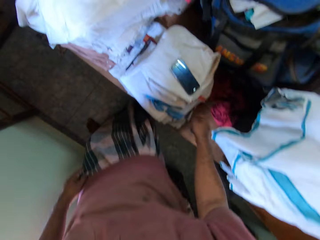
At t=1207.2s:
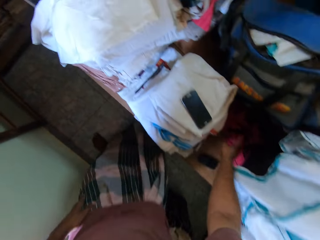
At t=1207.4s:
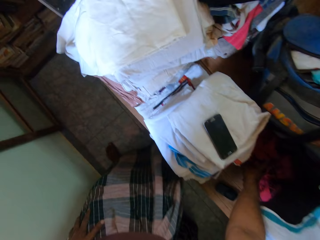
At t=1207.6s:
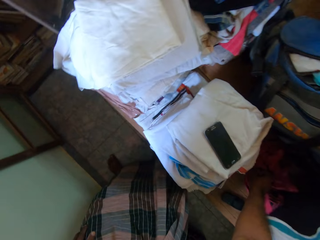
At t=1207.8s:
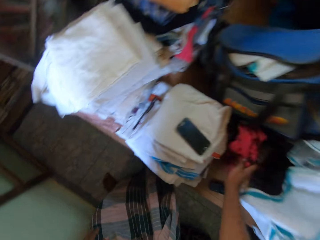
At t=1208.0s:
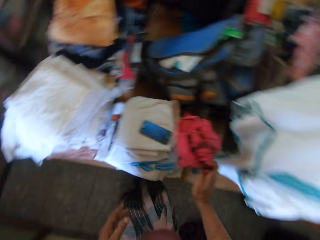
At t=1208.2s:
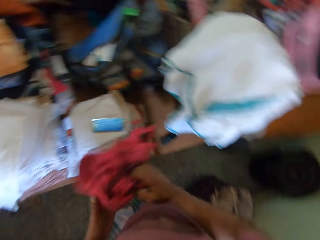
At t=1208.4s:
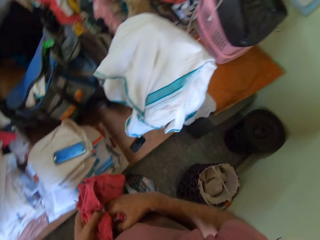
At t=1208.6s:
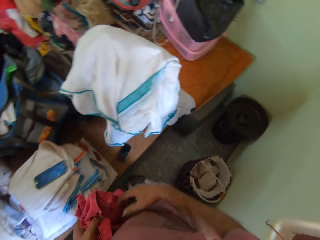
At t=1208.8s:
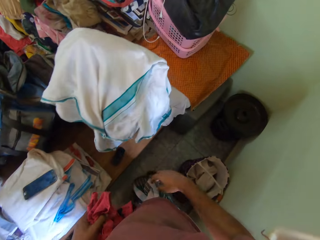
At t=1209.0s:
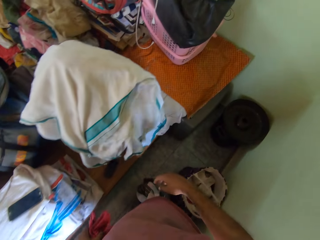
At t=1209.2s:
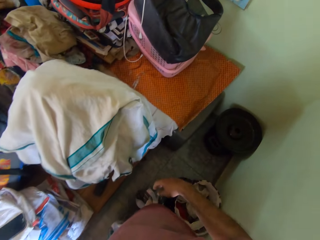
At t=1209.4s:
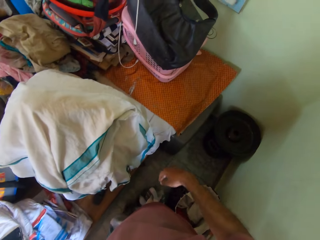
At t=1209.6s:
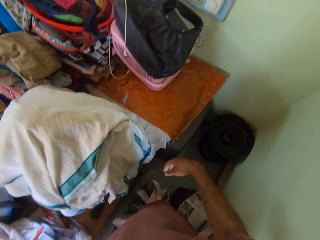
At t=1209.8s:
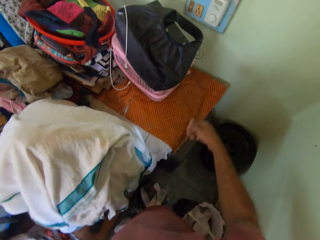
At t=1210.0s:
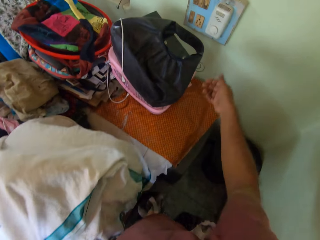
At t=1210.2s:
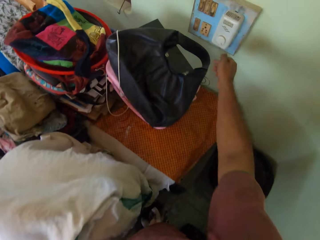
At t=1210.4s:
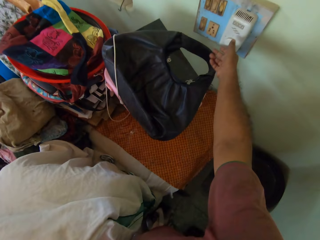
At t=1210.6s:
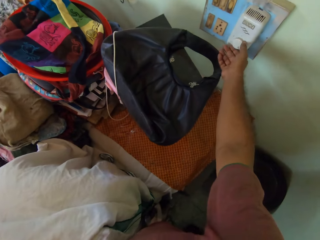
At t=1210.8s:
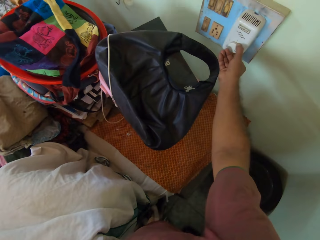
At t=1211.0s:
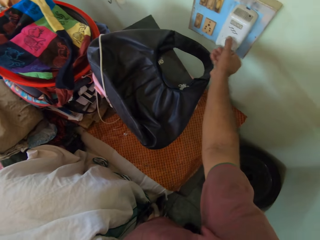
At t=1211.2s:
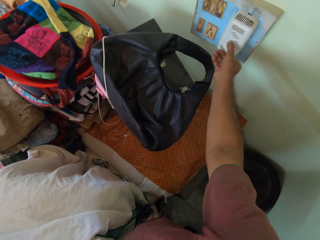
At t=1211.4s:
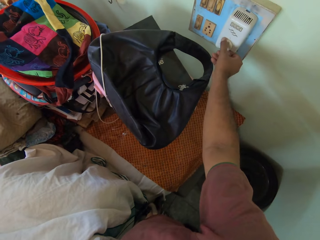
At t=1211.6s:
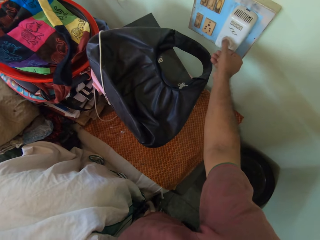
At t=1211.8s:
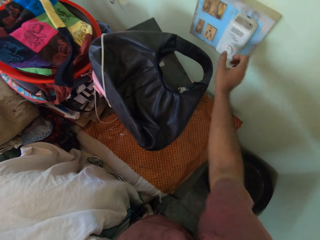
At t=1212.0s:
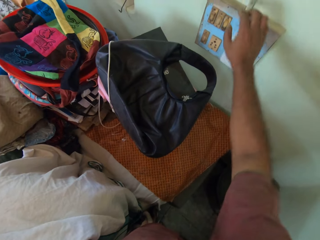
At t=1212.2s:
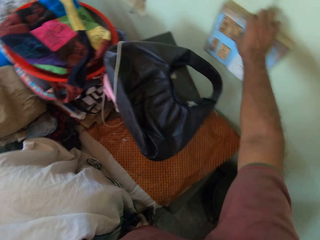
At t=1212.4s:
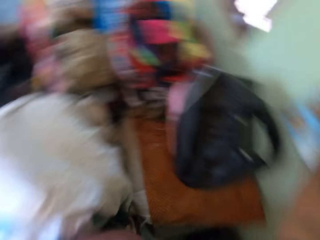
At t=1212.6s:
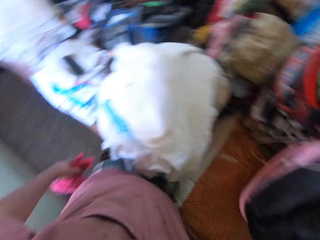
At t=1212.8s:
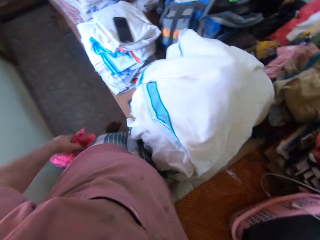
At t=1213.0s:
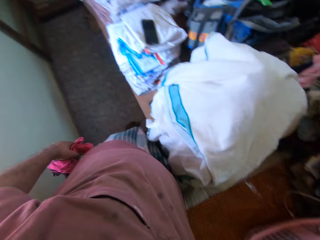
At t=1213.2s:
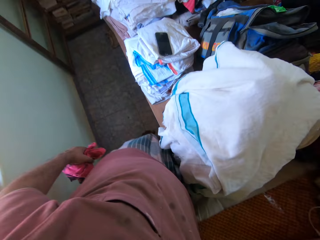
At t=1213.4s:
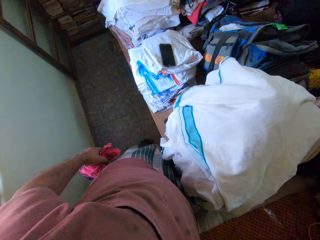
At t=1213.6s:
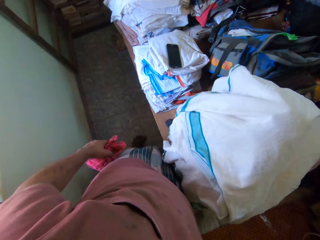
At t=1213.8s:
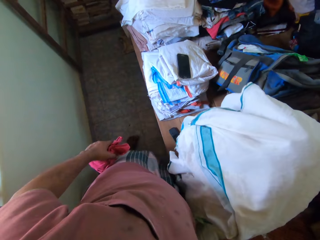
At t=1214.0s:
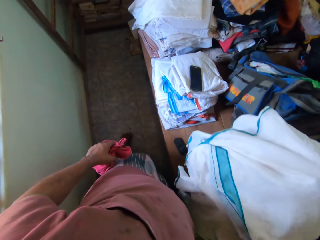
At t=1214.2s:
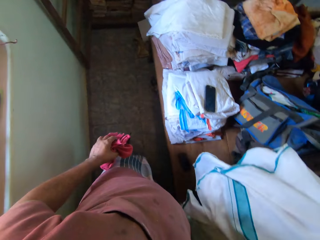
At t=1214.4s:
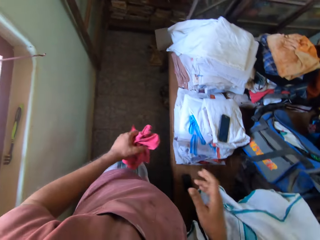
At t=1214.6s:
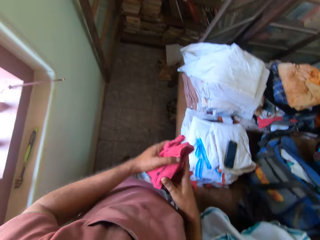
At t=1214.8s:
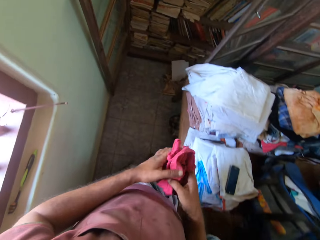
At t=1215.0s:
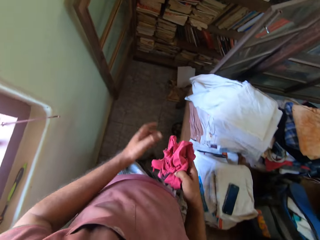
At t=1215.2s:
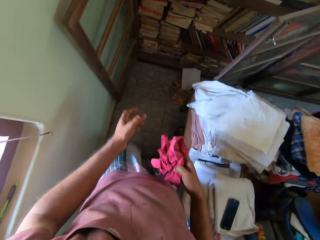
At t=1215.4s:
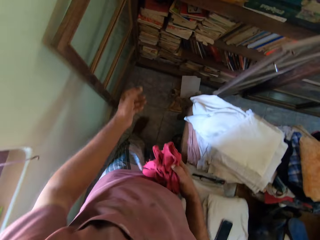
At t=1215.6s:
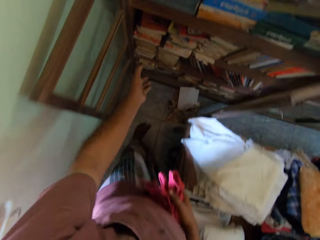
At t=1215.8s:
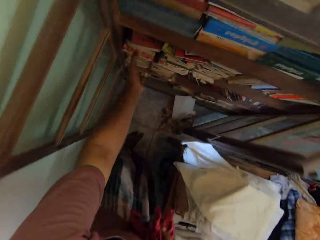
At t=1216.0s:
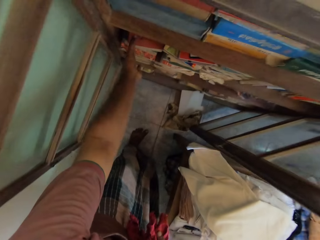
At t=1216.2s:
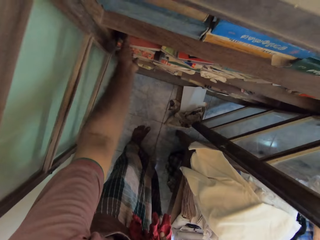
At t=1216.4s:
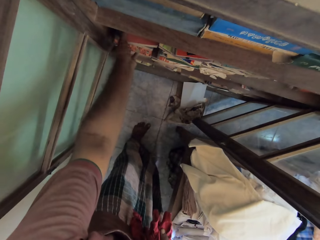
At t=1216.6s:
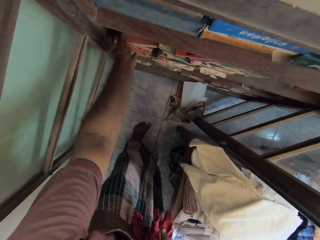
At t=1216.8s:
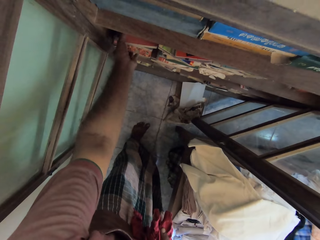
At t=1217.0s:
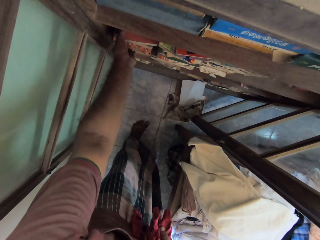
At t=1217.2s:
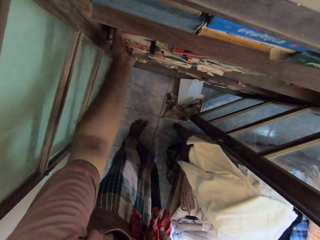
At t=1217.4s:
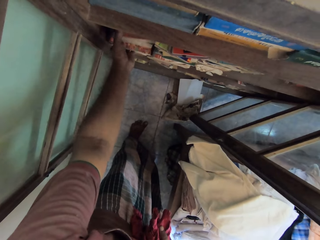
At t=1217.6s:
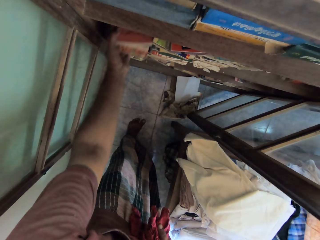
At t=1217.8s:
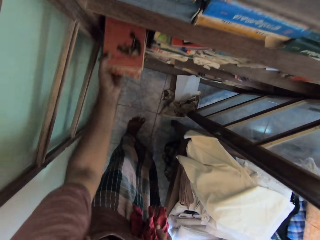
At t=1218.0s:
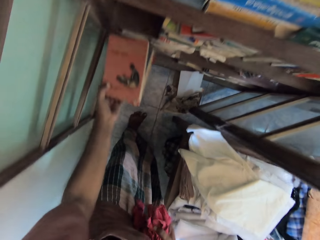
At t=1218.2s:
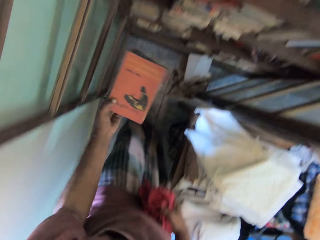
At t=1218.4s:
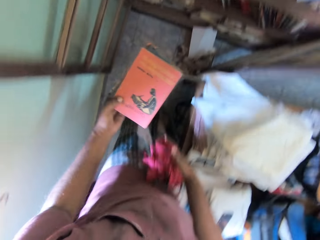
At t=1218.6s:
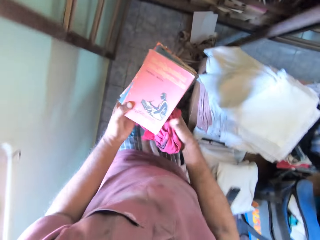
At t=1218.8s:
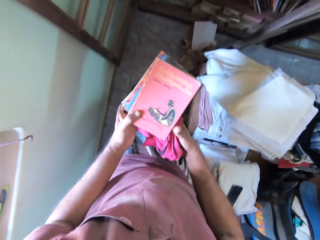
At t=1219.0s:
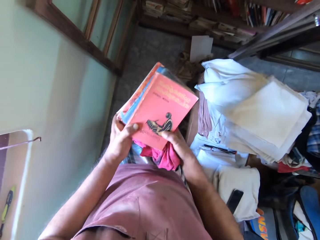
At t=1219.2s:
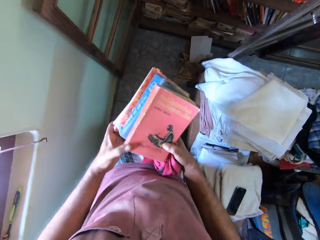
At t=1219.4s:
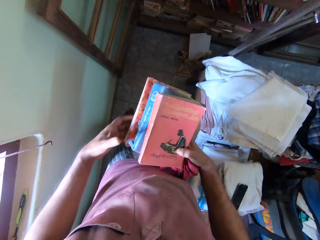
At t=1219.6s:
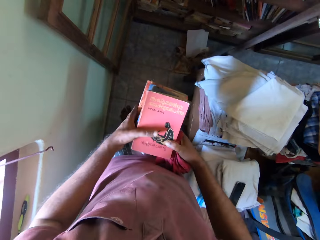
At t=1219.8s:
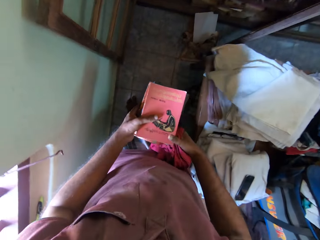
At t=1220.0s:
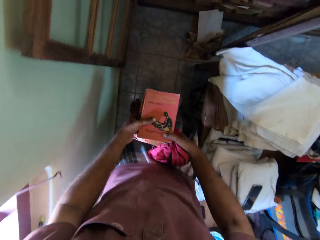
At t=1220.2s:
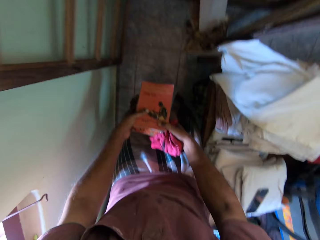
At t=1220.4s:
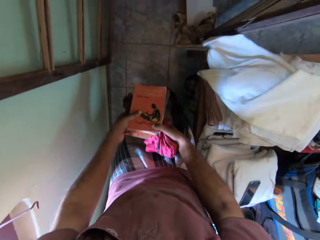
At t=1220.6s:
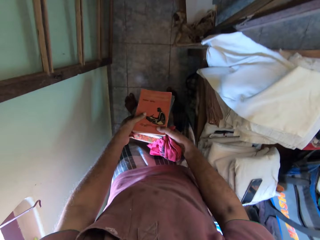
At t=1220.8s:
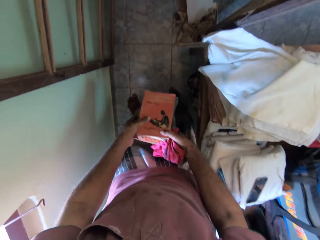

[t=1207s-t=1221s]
The camera wearer picks a cloth from a table with his right hand. He transfers the cloth from his right hand to his left hand. He holds the cloth with the left hand. He moves in the room. He adjusts a switch on the wall with his right hand. He turns on the switch. He moves in the room. He transfers the cloth from his left hand to his right hand. He holds the cloth with the right hand. He removes the books from the shelf with his left hand. He moves in the room. He holds the books with both hands.

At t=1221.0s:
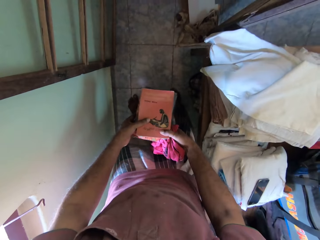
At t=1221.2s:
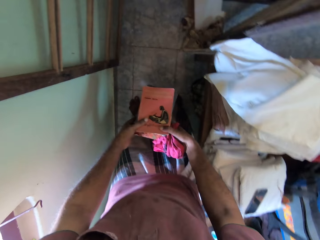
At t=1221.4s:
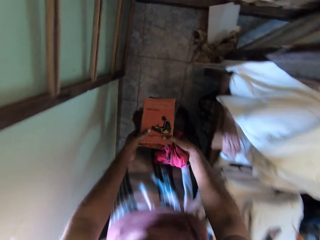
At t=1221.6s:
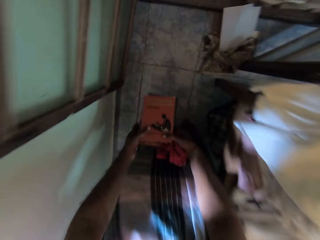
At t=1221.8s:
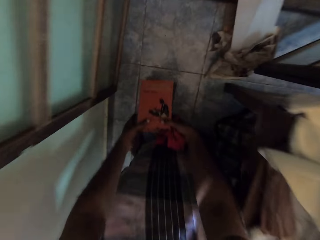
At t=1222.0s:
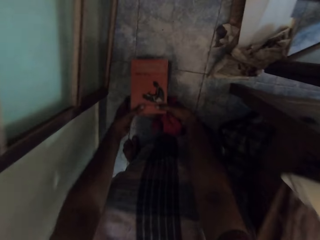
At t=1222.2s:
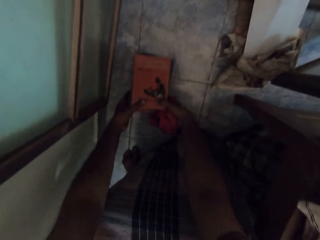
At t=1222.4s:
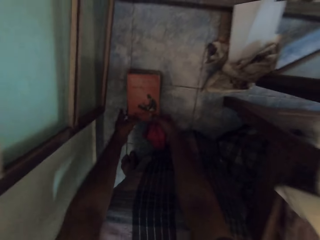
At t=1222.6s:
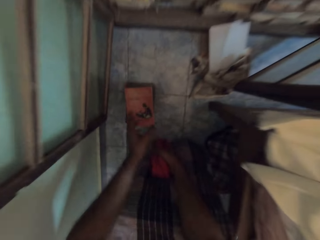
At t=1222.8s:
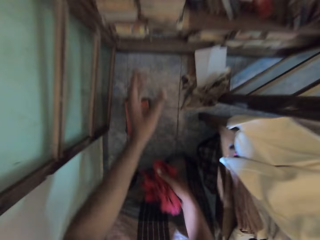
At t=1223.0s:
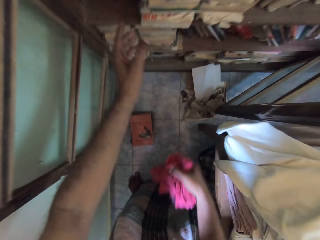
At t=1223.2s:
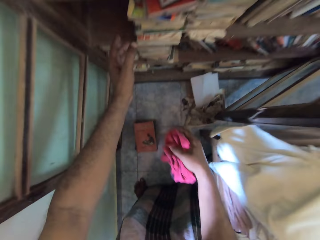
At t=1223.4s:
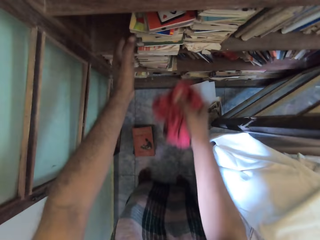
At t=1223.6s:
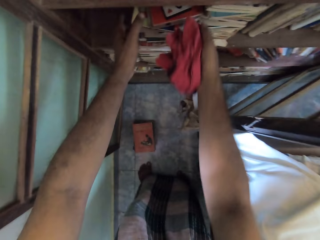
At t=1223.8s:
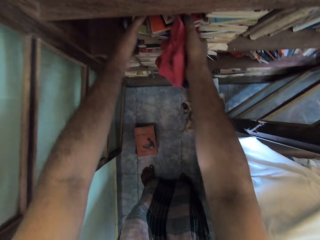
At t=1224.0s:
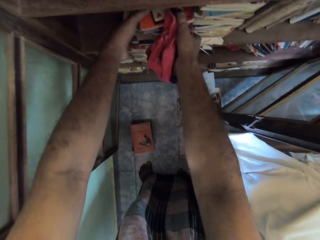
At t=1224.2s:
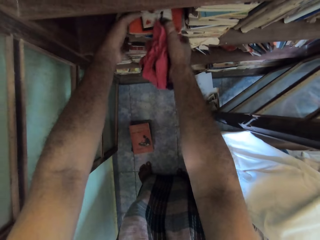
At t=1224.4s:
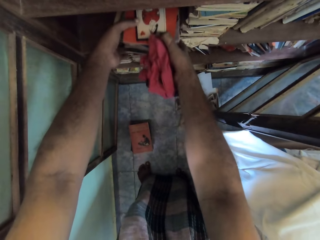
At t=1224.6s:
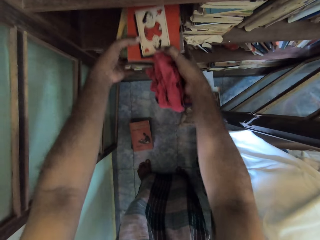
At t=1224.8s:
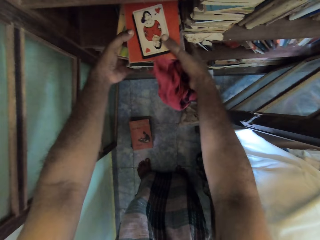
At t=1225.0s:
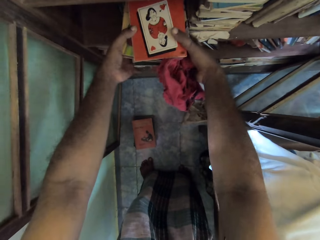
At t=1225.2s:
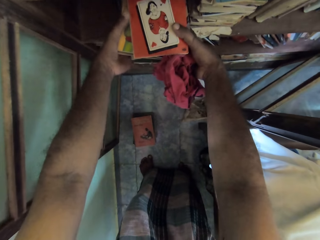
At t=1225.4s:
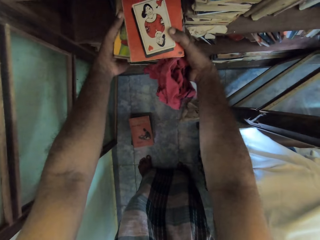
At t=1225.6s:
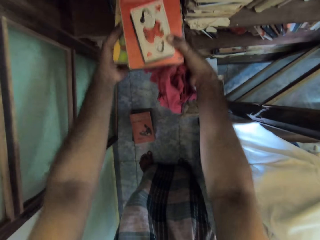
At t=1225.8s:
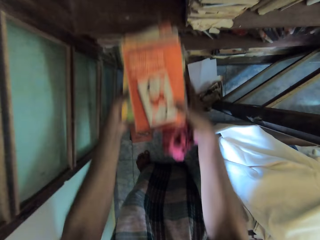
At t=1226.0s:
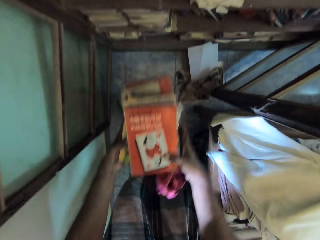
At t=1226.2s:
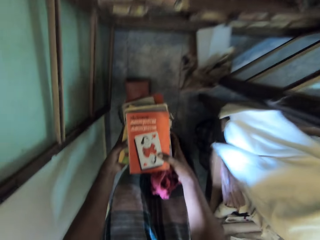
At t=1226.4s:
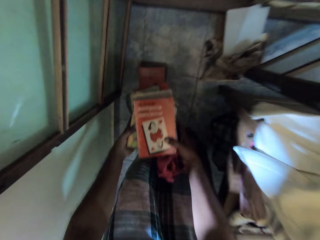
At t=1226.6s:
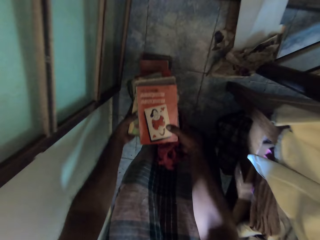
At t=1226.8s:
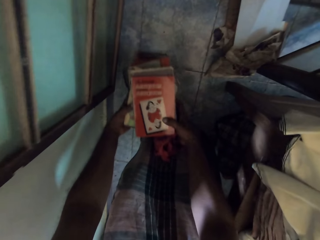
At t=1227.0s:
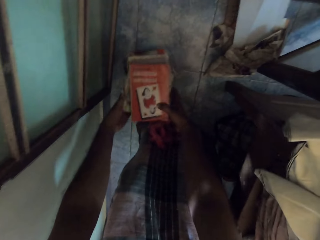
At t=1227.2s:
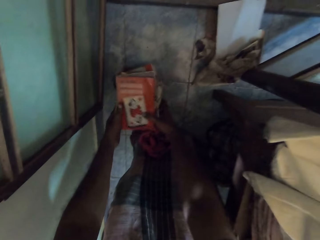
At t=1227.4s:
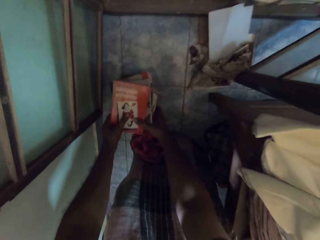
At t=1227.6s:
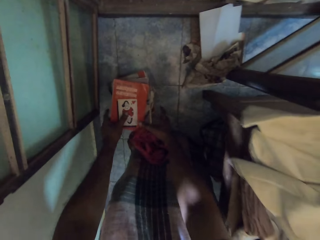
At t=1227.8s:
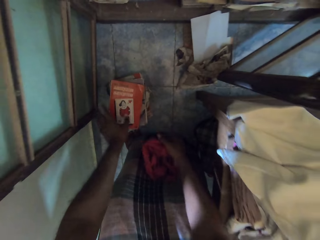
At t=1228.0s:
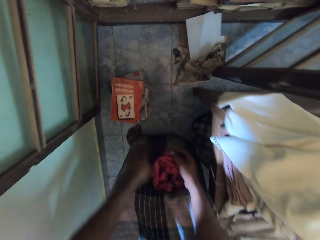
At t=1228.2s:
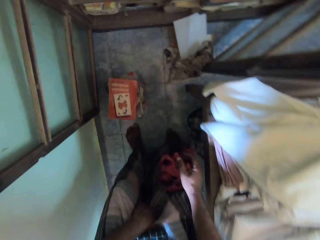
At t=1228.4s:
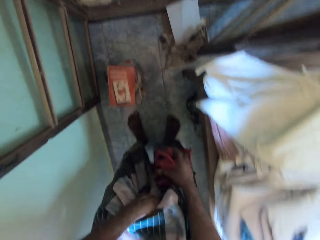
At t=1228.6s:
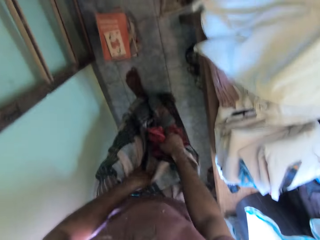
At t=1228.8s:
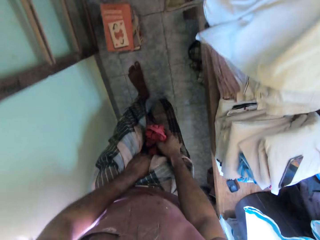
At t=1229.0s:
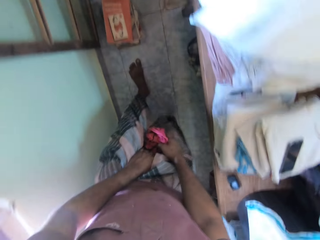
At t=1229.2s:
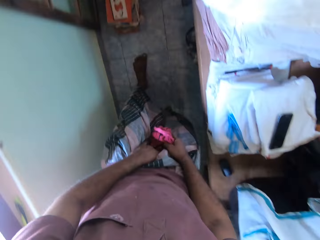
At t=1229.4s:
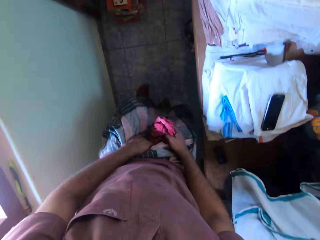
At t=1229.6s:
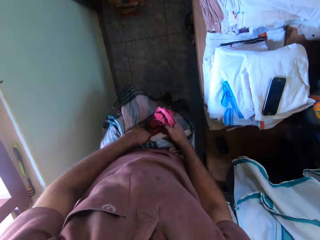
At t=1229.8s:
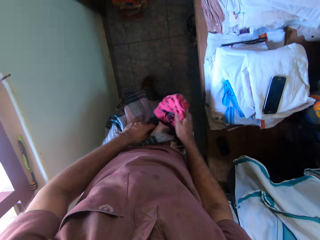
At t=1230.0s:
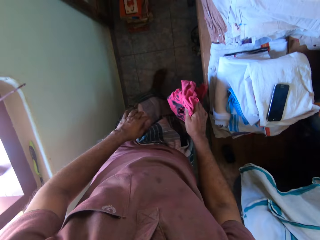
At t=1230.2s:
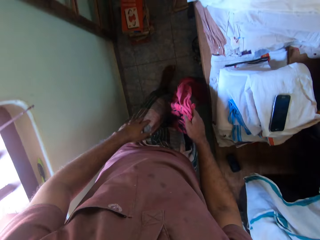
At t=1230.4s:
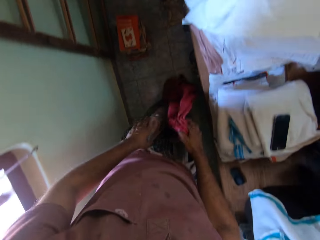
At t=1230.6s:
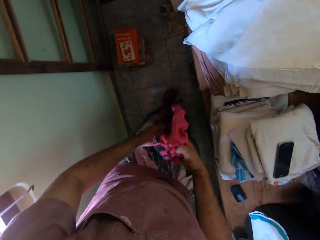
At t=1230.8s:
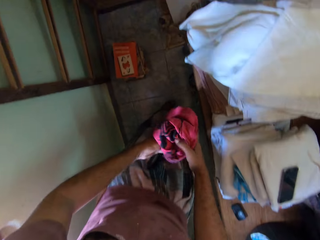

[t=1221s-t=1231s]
The camera wearer places the books on the floor with his hands. He removes the books from the shelf with his hands. He places the books on the floor with his hands. He moves in the room.
